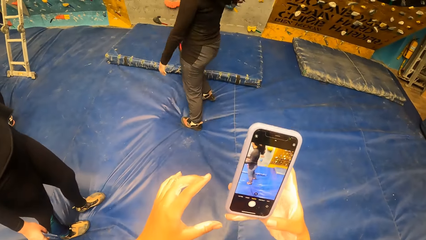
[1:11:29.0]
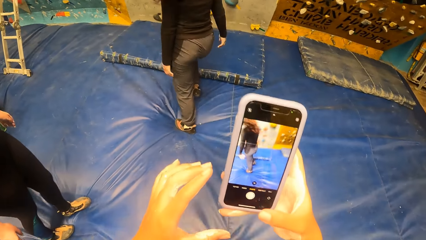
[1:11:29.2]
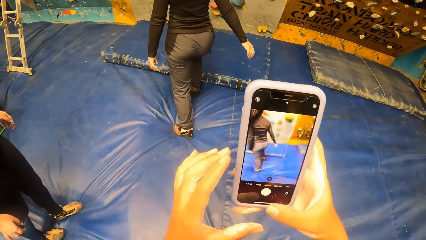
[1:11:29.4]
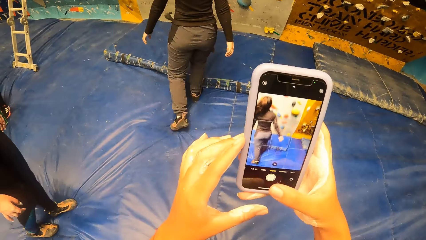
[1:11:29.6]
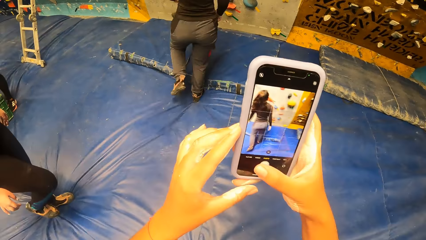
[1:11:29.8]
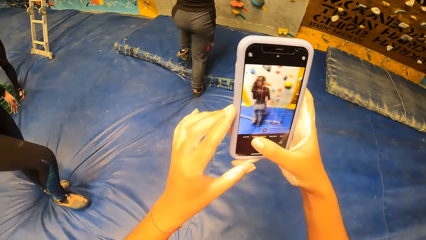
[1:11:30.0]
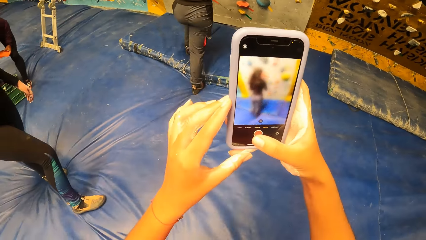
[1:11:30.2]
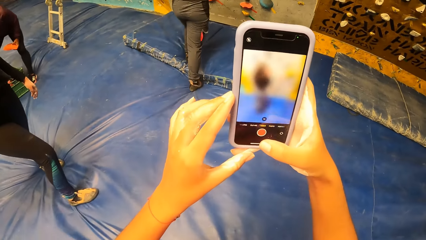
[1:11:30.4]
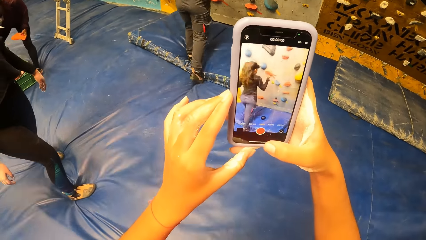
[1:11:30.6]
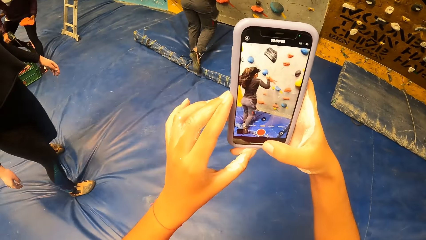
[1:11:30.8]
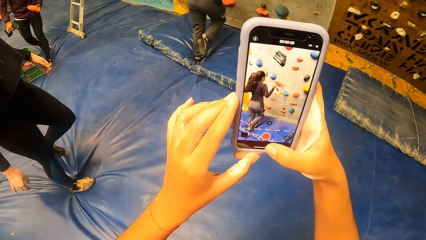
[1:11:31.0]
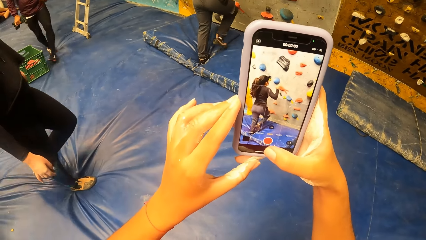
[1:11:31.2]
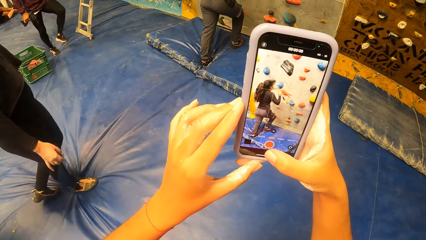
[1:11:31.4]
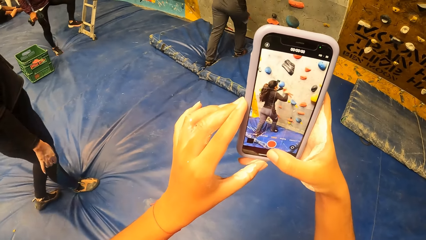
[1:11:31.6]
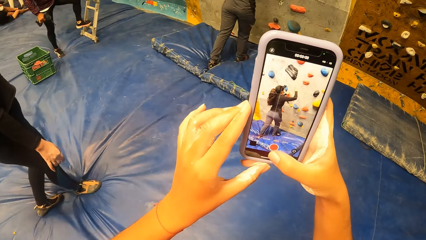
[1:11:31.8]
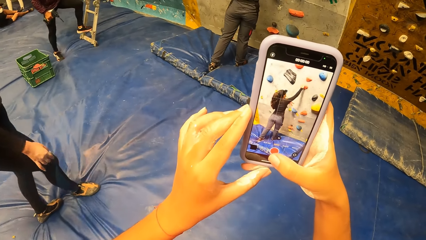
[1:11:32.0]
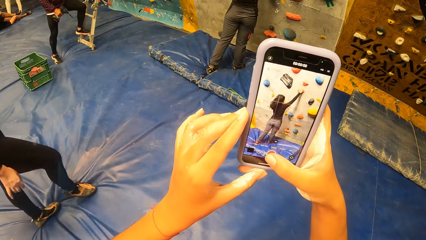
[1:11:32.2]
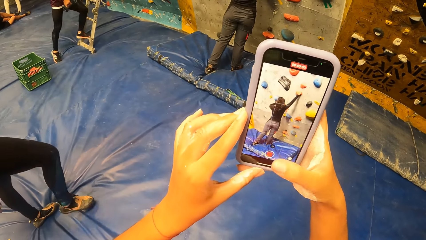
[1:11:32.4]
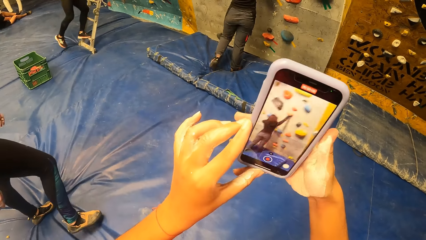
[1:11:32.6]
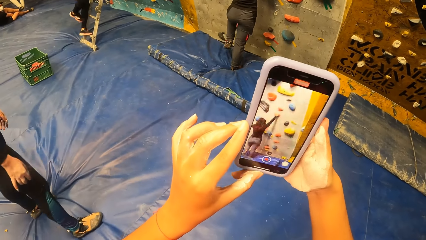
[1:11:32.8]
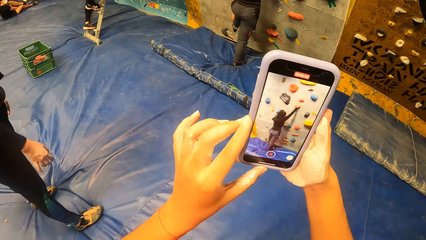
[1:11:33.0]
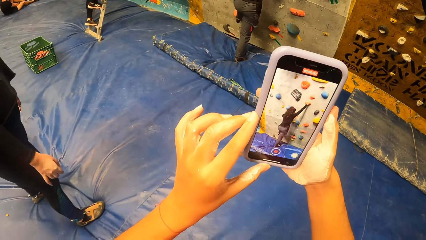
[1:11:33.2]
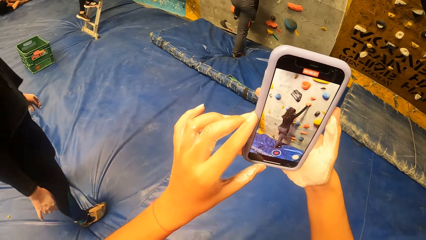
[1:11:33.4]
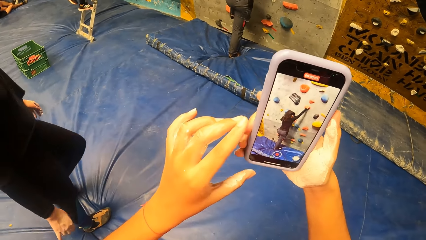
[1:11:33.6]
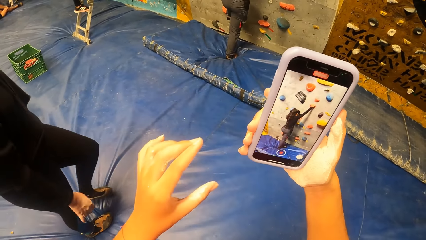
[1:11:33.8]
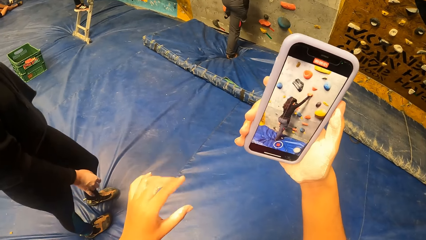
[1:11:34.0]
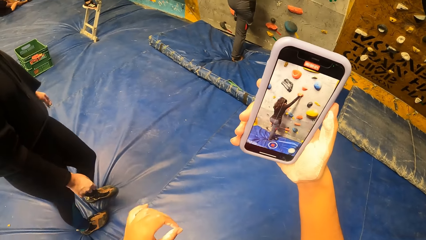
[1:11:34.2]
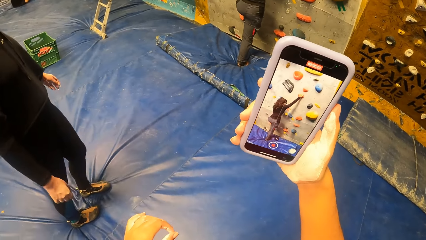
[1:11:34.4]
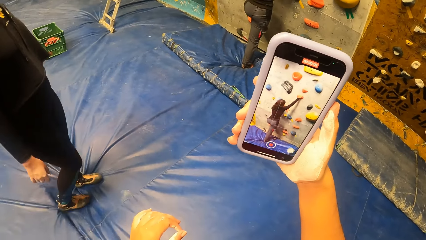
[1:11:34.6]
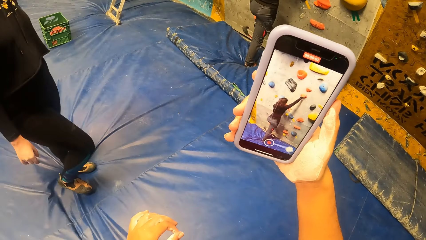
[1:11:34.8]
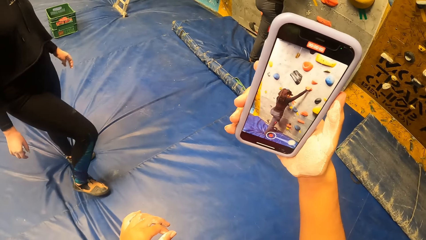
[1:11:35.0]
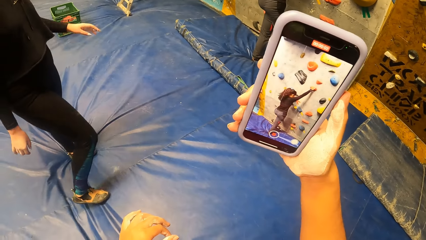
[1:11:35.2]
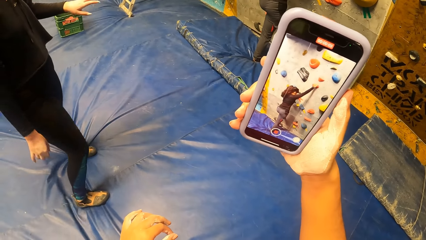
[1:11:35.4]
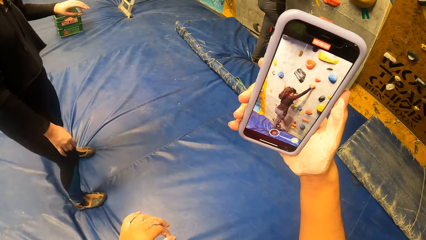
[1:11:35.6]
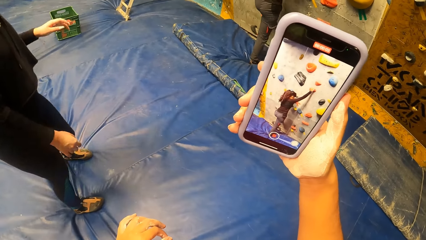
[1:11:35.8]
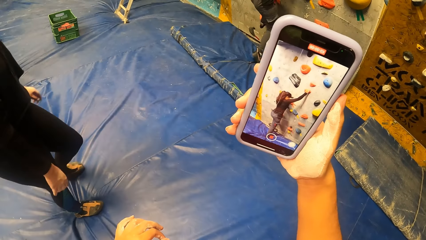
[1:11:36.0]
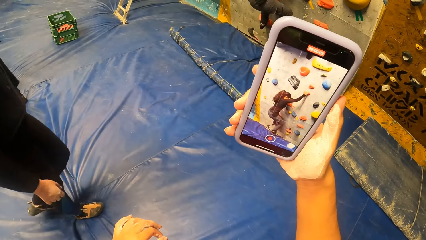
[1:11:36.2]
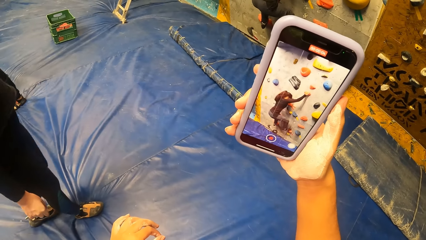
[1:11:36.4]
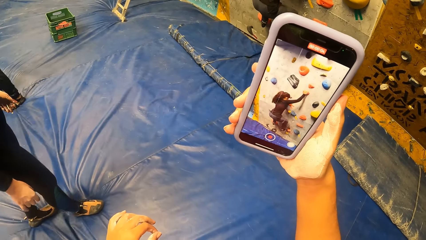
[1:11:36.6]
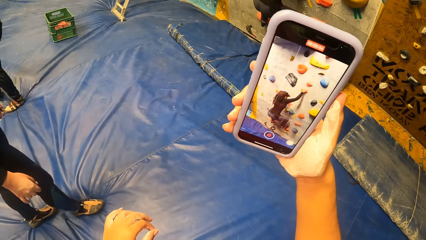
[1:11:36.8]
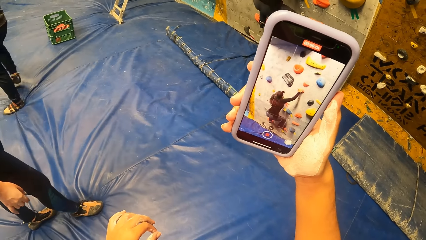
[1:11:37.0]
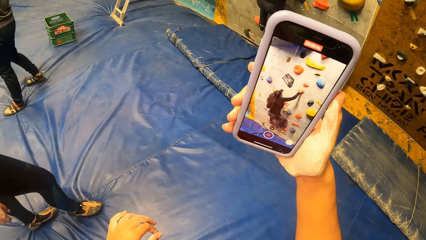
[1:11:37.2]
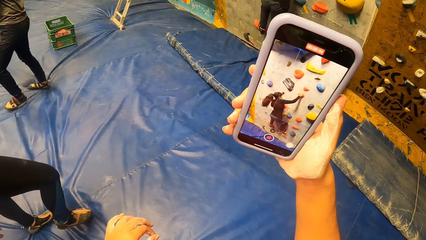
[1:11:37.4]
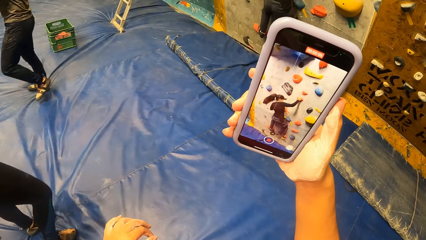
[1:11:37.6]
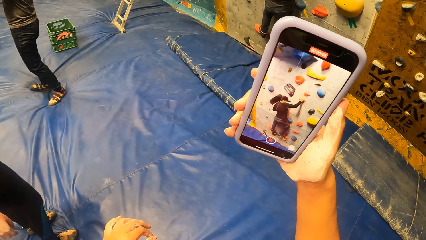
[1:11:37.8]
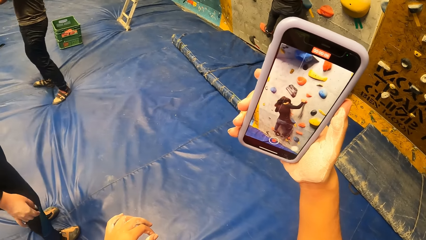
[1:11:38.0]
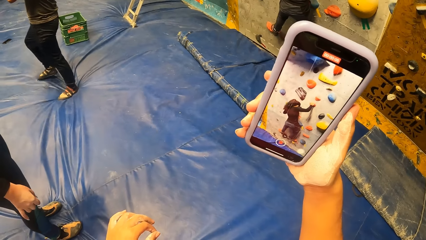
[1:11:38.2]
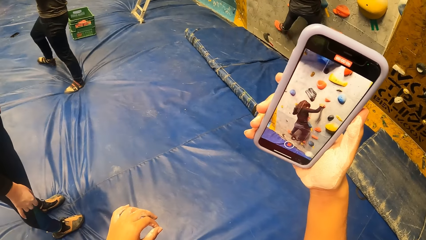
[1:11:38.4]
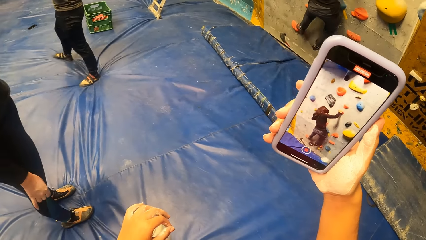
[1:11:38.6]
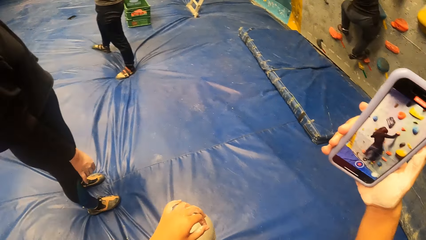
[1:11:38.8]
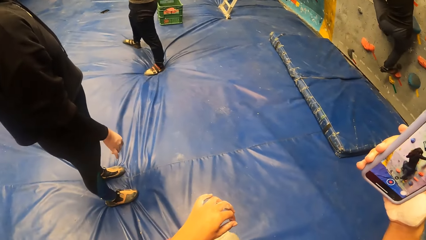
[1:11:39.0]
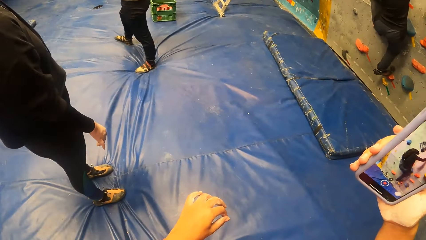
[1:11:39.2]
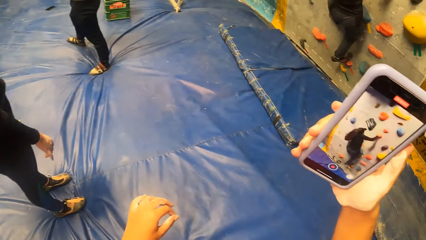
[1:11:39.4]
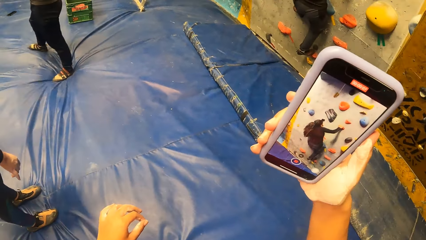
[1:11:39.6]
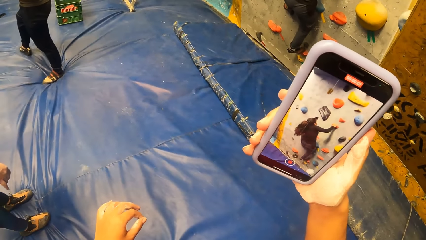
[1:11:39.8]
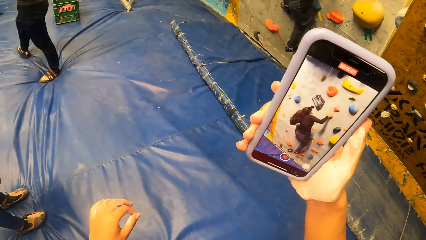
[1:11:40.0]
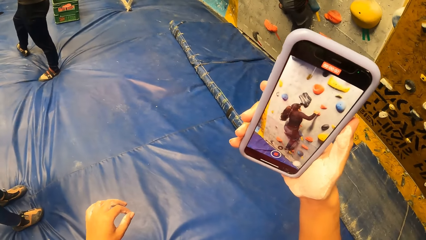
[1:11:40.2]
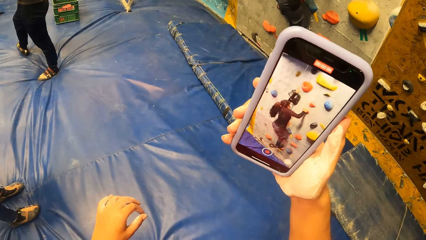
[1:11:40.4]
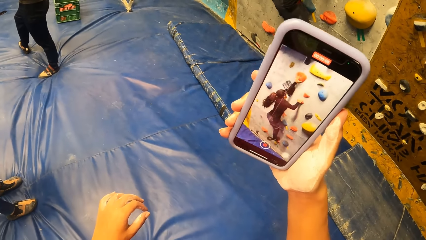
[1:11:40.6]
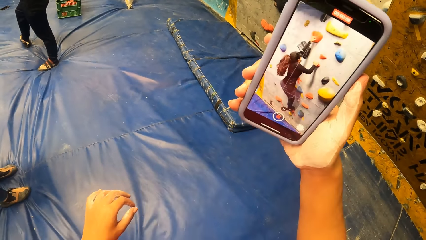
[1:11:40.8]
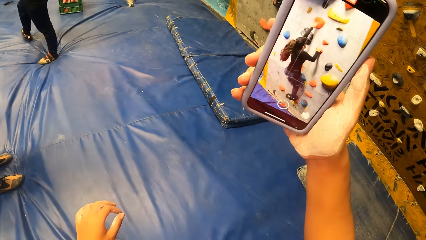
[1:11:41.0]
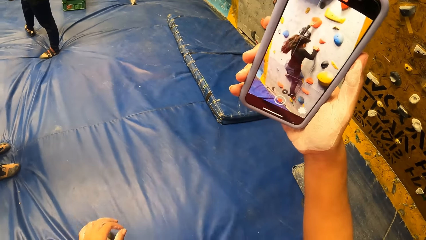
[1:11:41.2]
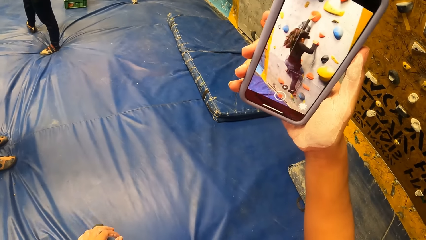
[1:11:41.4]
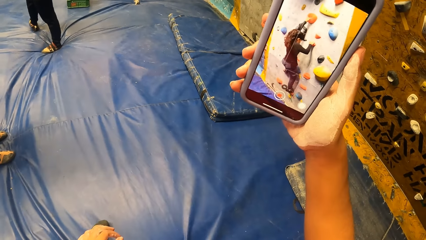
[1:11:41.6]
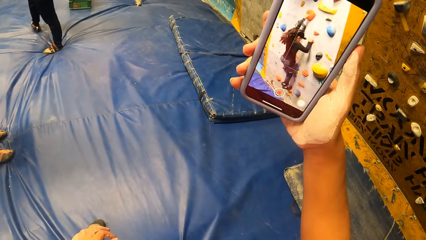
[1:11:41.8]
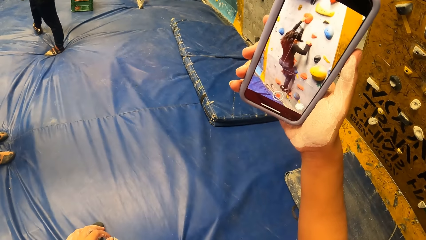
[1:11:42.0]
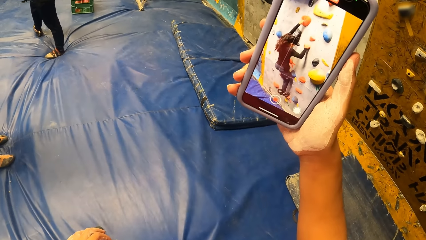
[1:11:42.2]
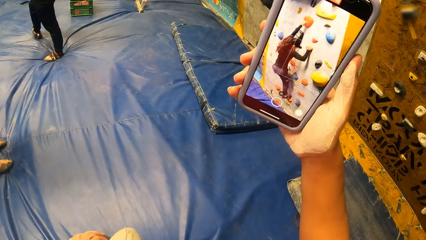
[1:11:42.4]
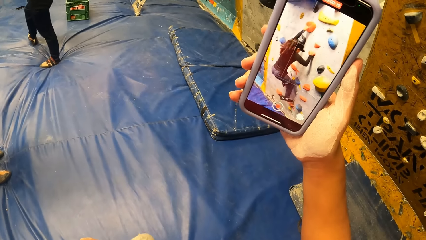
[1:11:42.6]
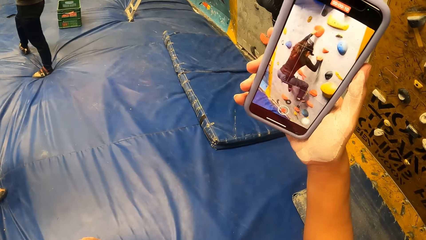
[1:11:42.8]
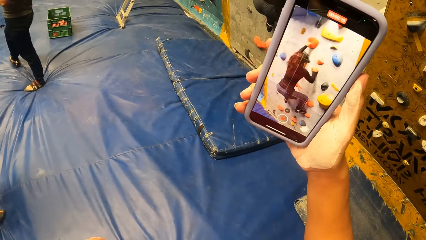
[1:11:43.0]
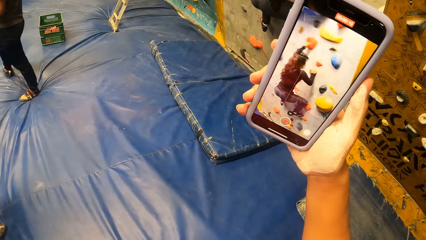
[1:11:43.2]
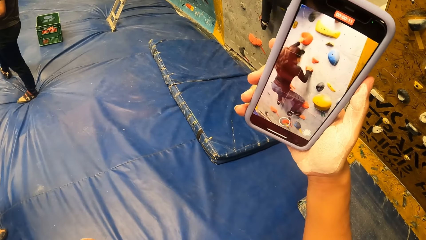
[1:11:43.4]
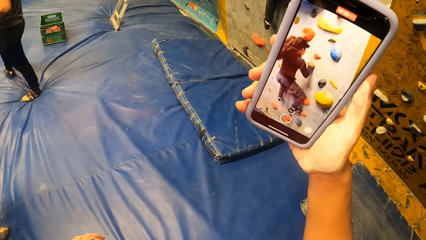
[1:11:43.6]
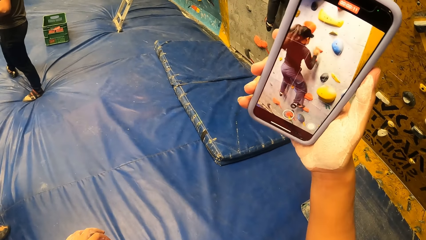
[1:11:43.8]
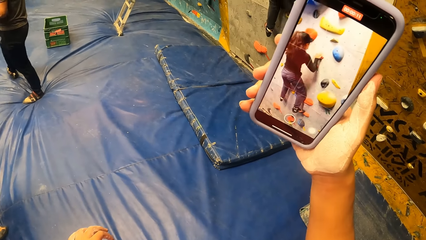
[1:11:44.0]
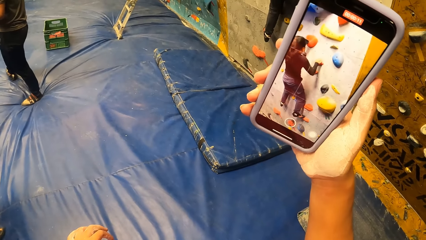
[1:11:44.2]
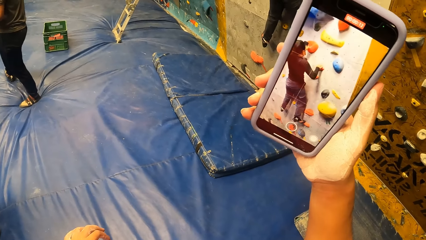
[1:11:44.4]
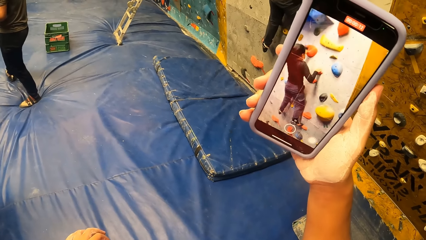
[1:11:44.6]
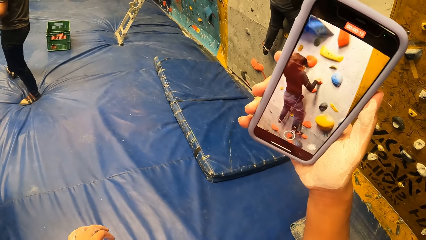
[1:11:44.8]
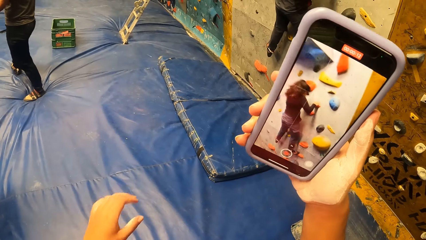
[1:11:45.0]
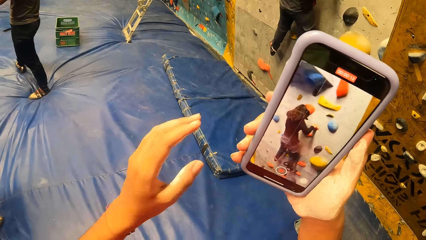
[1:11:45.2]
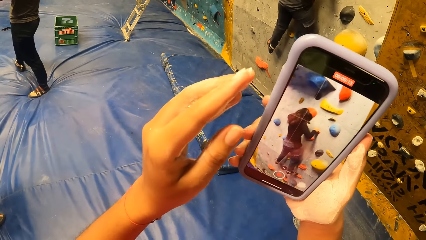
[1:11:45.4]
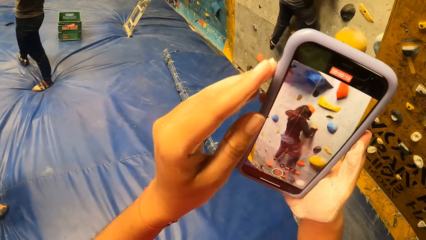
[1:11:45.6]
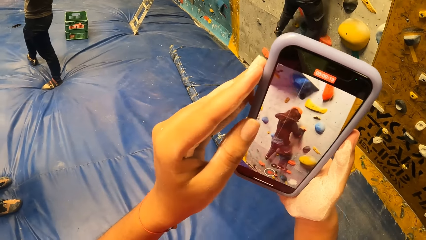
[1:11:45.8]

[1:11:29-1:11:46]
The camera wearer places her left hand on the phone in her right hand. The woman walks towards the bouldering wall. The camera wearer makes a video record with the phone in her right hand. The woman climbs the bouldering wall. The camera wearer removes her left hand from the phone in her right hand. She takes a video with the phone.
